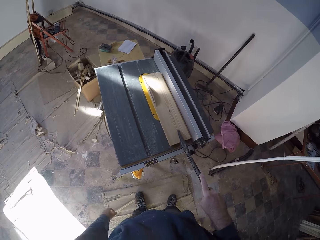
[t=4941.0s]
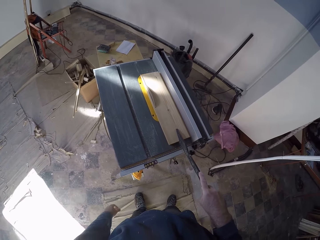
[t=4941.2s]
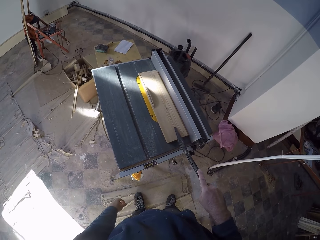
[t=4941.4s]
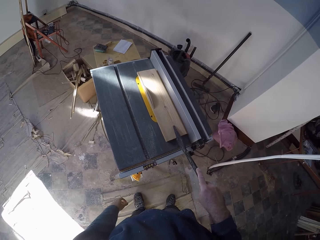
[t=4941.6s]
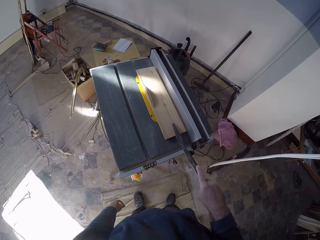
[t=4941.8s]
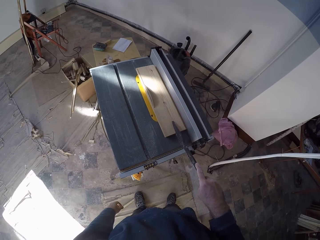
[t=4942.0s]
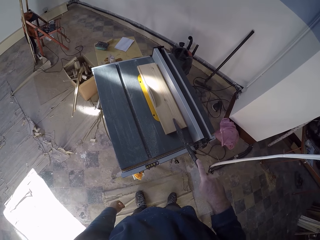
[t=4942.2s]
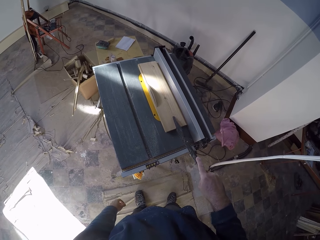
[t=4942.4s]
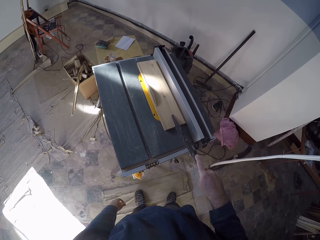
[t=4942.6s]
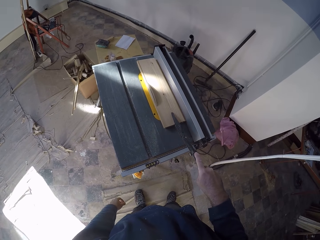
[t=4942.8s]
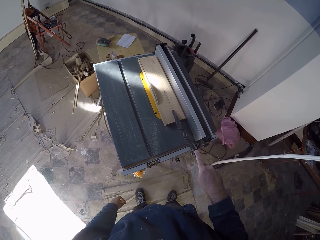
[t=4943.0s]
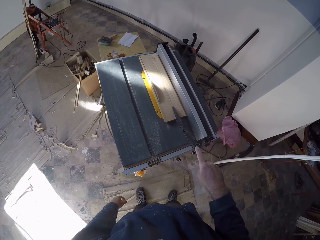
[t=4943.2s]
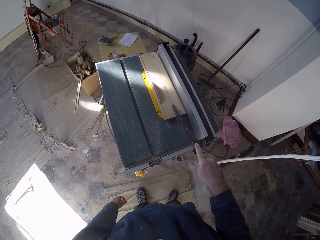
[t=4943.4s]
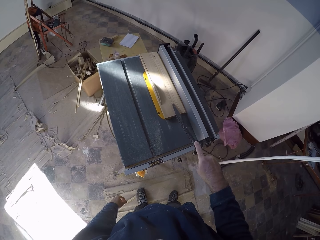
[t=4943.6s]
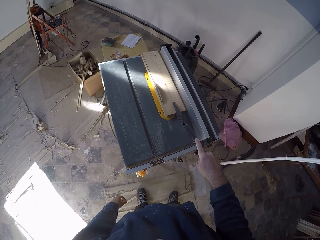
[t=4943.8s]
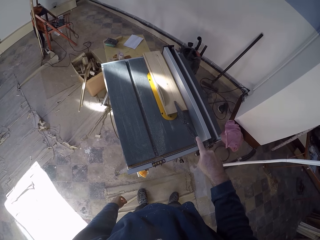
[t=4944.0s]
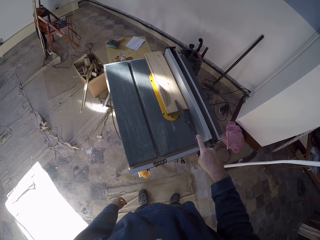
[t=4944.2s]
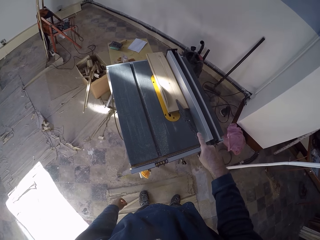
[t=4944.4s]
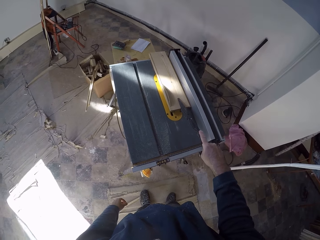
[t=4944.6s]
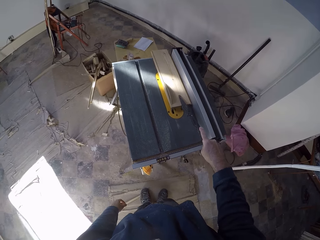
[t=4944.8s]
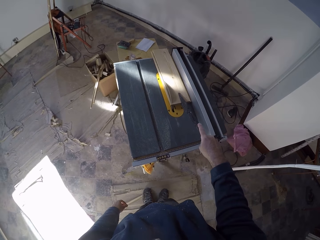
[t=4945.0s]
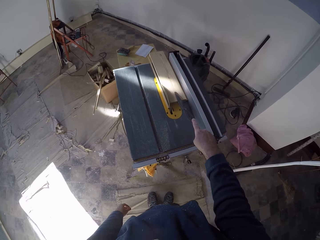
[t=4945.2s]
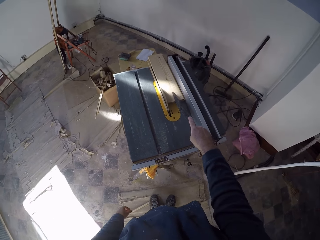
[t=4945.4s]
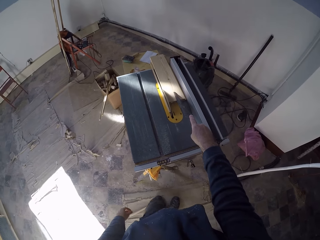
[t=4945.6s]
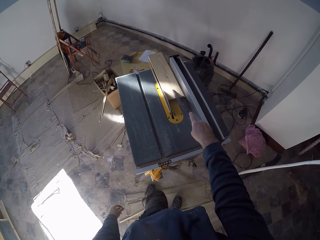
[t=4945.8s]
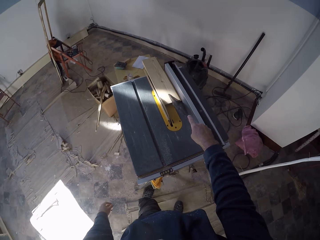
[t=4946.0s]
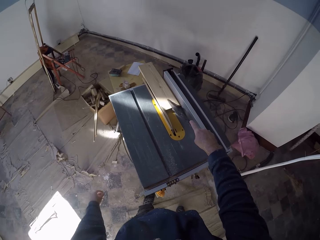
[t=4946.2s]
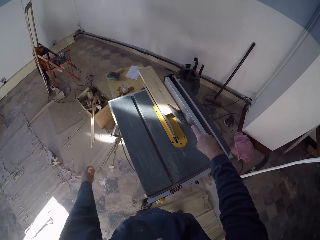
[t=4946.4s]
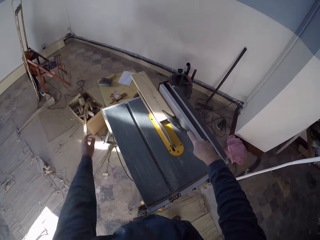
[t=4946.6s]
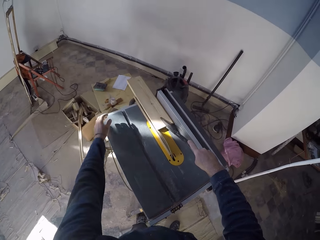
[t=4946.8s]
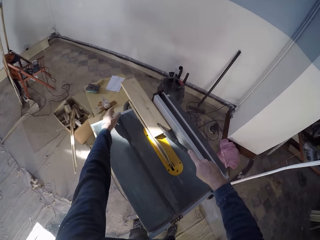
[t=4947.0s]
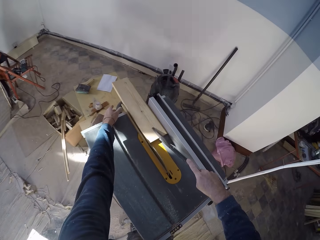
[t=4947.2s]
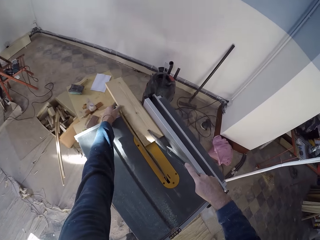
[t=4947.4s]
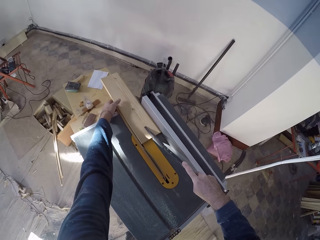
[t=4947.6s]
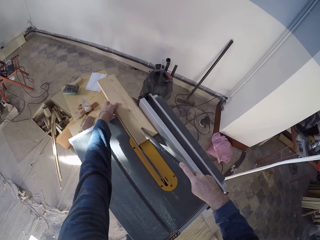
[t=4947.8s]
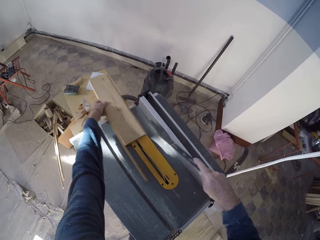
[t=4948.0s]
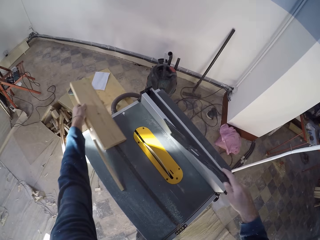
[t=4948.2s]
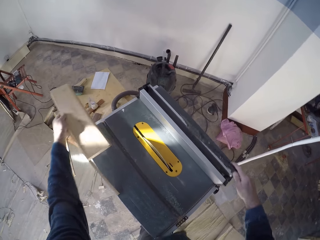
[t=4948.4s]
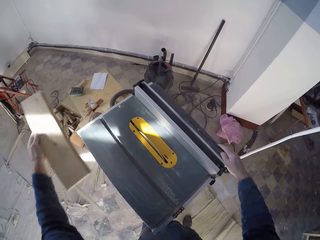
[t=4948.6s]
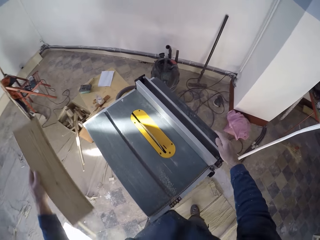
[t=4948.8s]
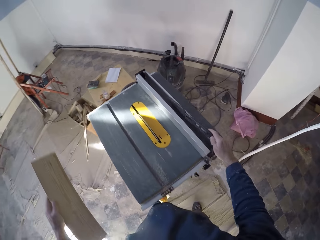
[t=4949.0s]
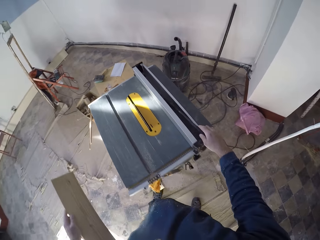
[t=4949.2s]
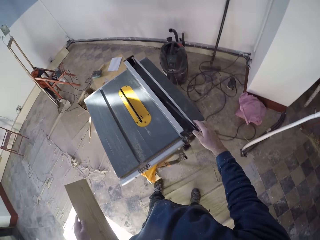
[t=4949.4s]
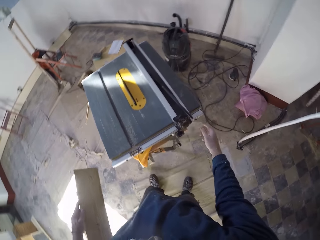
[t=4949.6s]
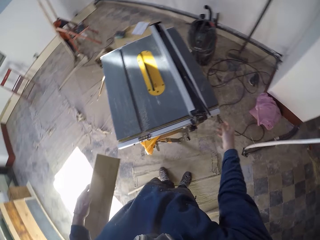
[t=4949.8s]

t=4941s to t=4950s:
The camera wearer picks the wood planks from the table saw with his left hand. He drops the wood pusher on the rip fence with his right hand.

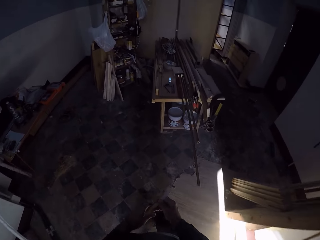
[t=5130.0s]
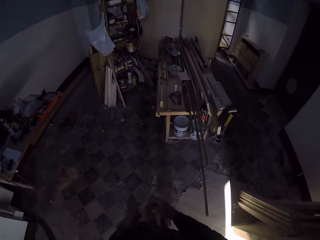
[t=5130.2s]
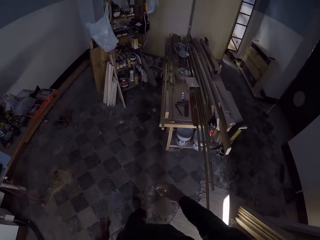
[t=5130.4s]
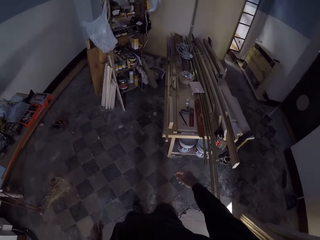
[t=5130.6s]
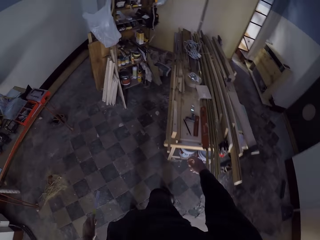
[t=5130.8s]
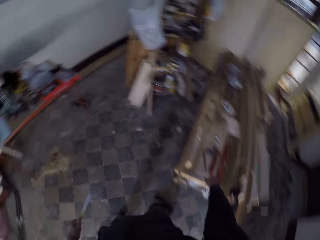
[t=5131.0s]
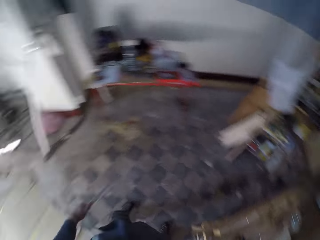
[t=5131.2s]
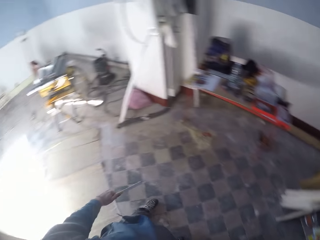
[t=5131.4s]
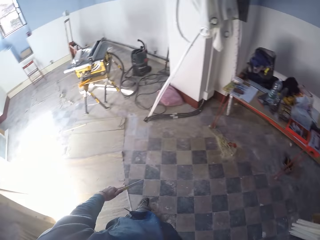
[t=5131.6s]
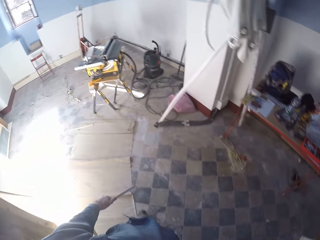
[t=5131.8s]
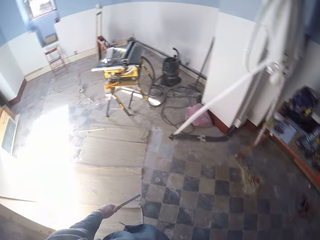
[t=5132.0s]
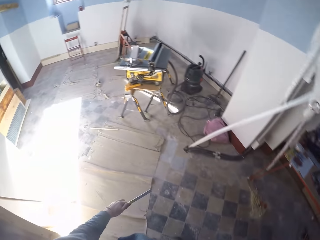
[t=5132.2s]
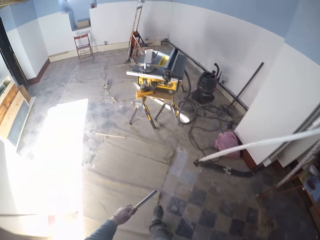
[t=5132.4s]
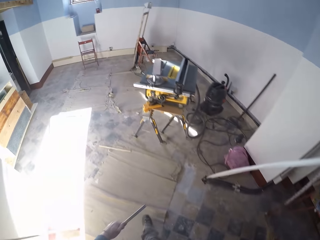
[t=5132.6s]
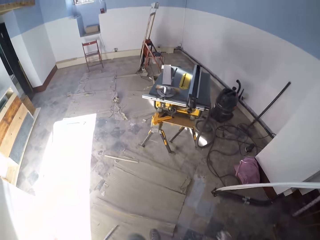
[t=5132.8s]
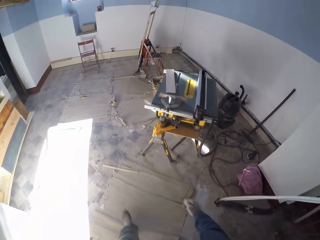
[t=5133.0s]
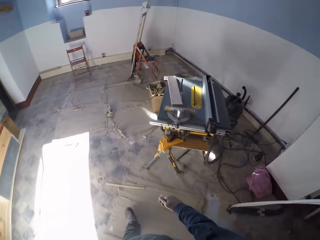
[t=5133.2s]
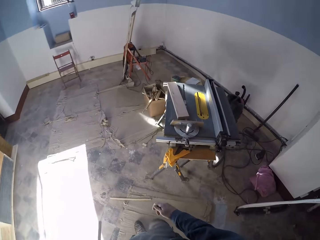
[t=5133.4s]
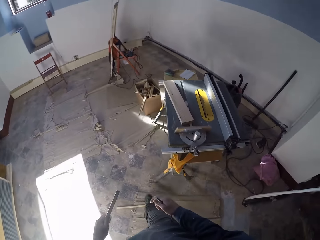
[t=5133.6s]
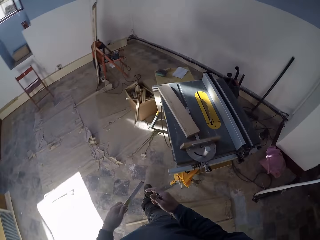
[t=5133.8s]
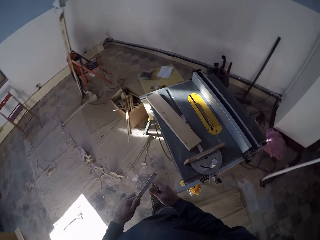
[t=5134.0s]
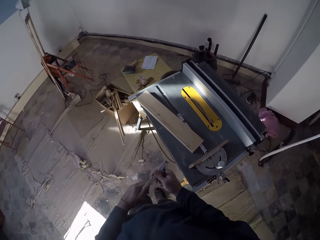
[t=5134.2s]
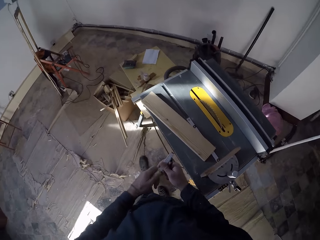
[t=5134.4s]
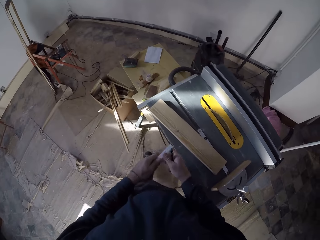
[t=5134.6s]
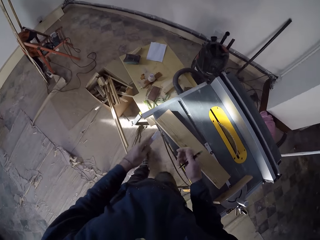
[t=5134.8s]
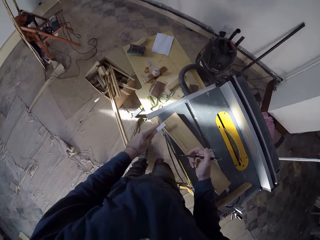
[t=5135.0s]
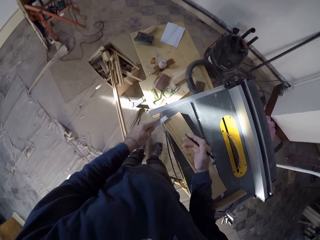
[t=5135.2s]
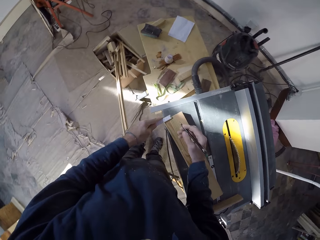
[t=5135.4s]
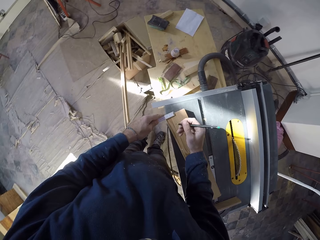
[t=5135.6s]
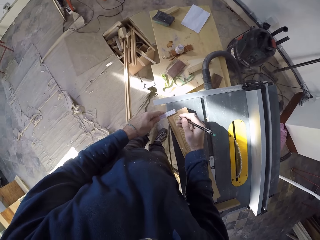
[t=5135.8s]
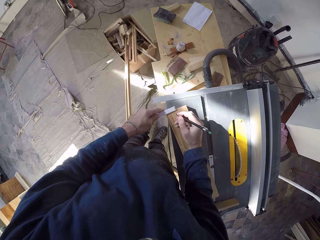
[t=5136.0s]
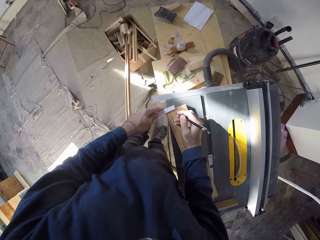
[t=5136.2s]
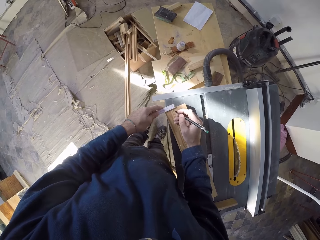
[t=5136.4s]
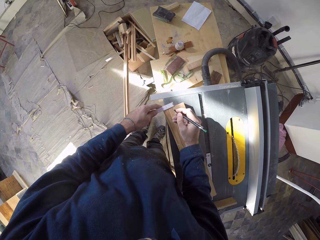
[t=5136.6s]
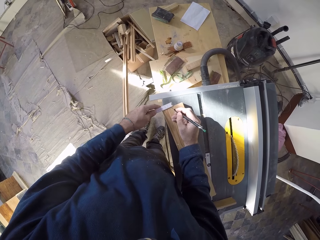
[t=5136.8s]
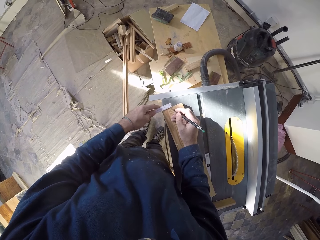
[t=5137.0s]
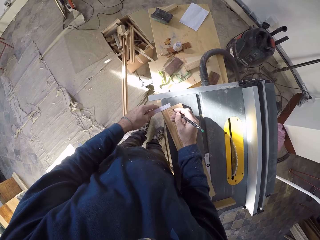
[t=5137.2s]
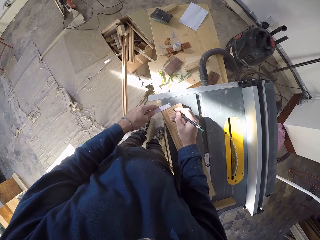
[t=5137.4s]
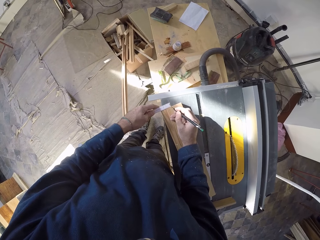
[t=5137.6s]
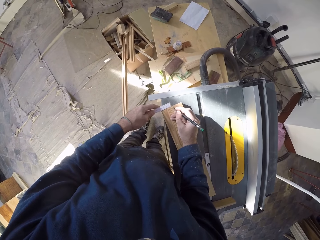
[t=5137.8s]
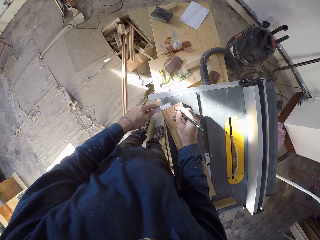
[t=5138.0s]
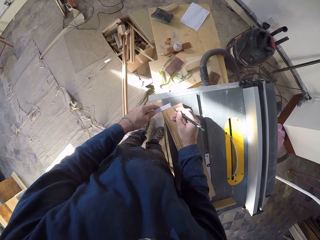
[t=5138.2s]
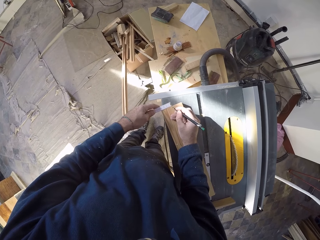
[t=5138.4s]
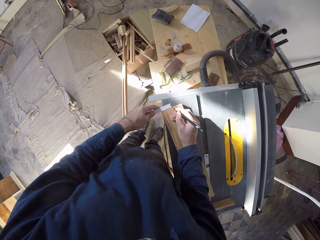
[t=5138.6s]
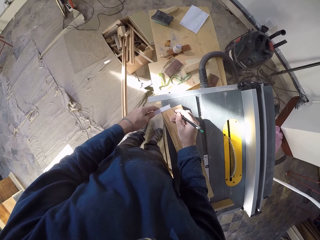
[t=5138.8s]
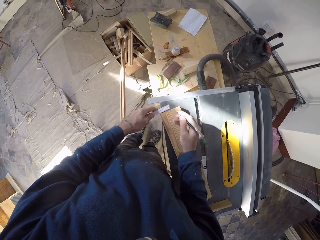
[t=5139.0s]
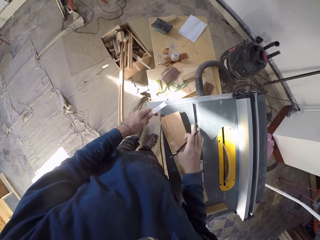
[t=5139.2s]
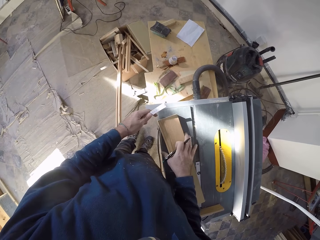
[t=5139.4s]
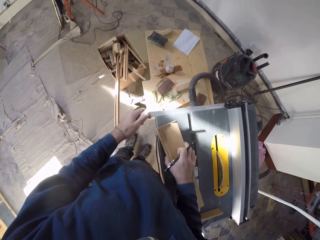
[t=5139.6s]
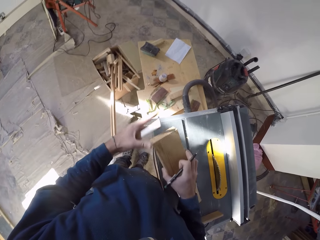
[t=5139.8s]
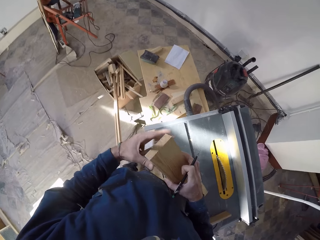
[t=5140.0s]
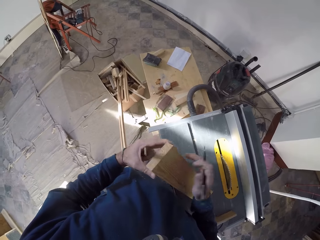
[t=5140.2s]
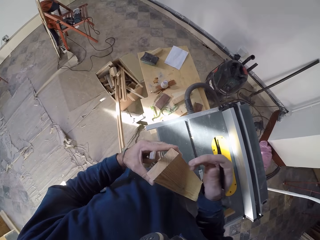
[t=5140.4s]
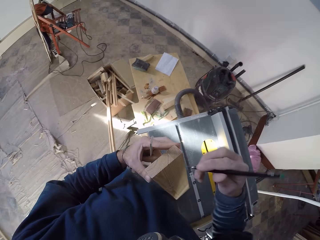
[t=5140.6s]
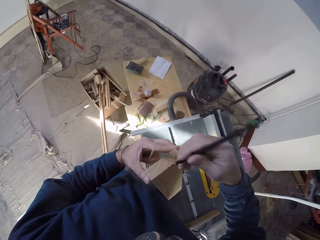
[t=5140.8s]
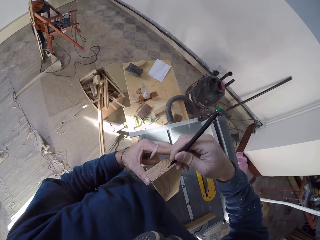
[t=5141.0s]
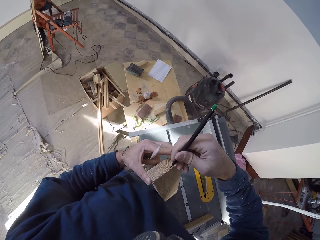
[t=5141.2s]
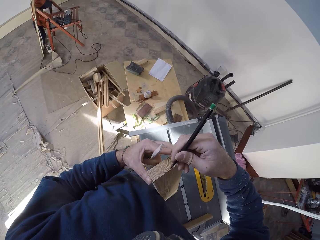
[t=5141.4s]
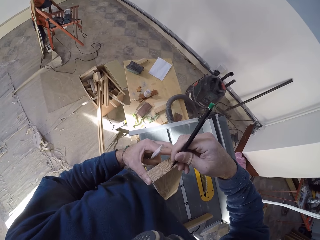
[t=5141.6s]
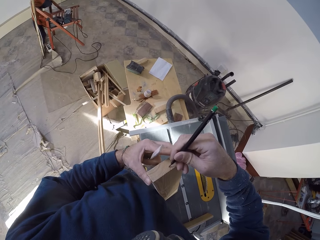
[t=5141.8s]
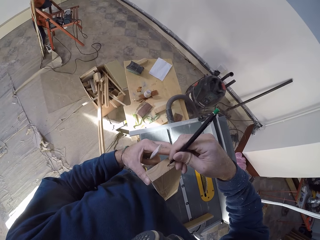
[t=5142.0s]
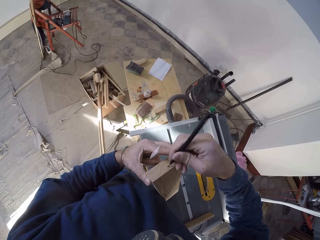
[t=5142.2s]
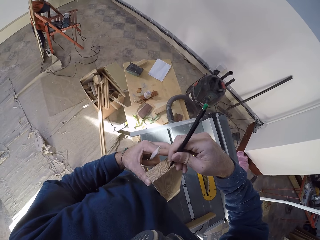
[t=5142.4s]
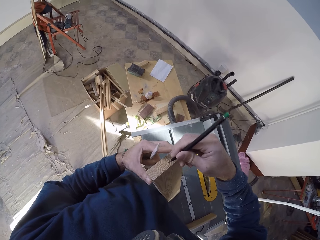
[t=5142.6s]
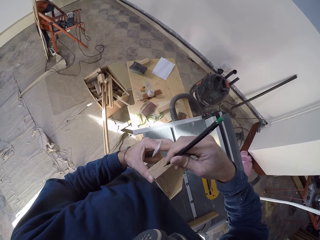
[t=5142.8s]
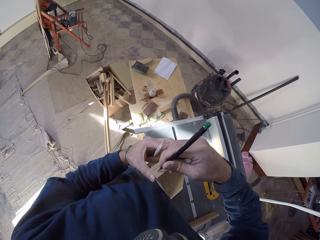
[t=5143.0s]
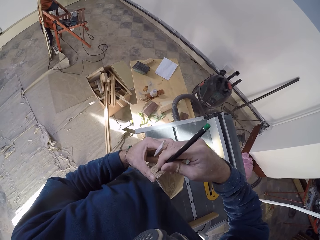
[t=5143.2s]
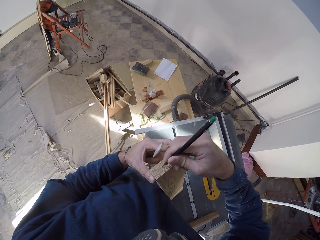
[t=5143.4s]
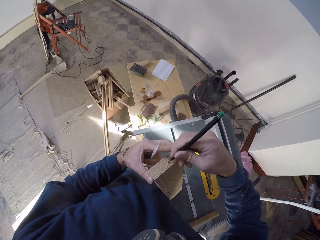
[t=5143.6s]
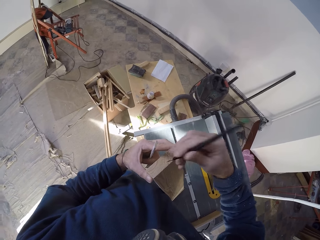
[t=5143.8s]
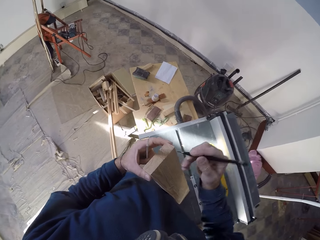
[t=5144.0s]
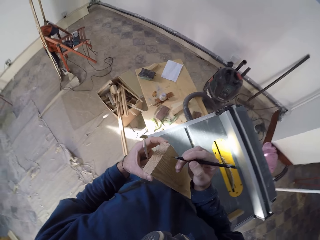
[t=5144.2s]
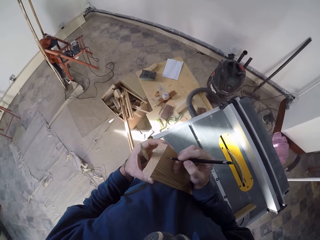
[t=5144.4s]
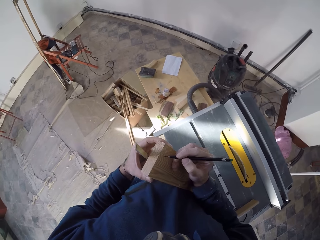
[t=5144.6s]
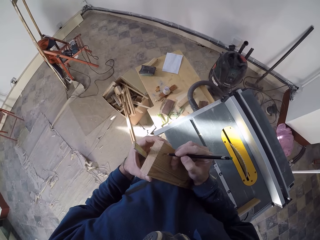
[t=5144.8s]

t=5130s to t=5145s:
The camera wearer picks the biro from the workbench with his right hand. He walks. He measures the wood plank with the foldable ruler in his left hand. He writes on the wood plank with the biro in his right hand. He picks the wood plank from the table saw with his right hand and holds the wood plank with his left hand. He writes on the wood plank with the biro in his right hand.
